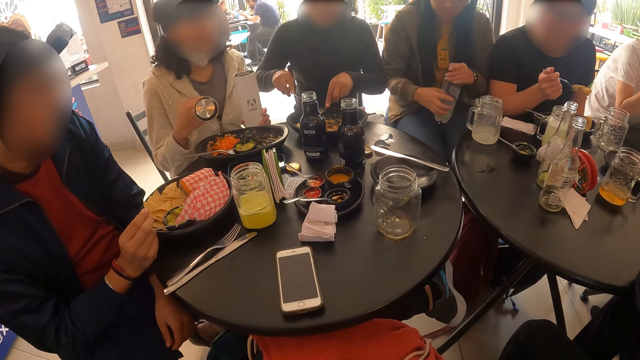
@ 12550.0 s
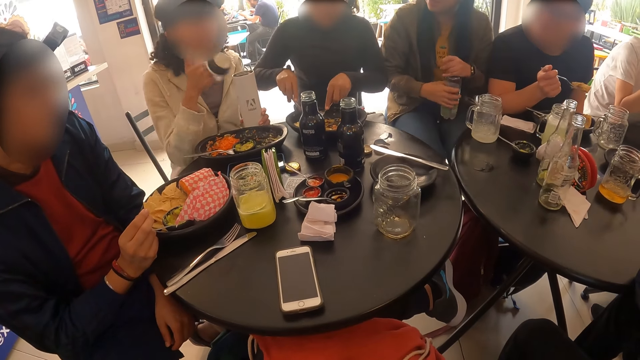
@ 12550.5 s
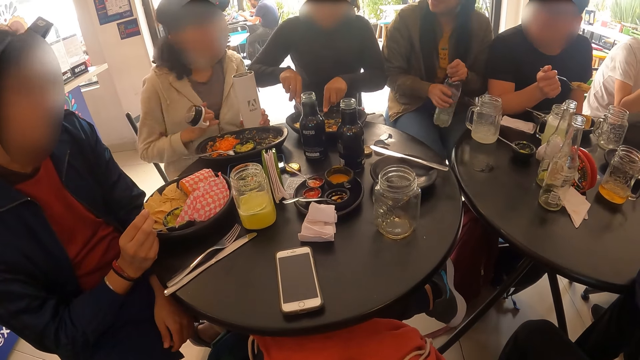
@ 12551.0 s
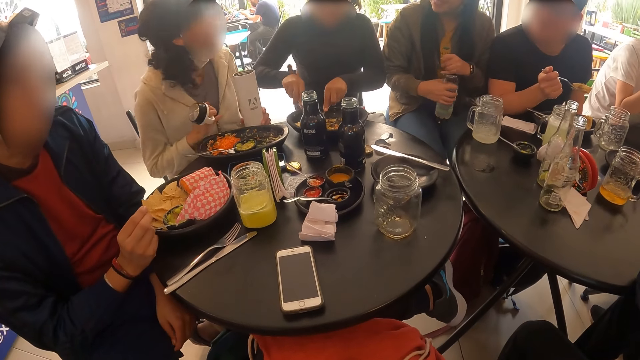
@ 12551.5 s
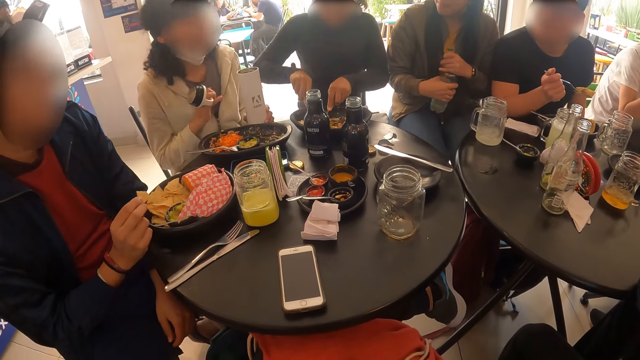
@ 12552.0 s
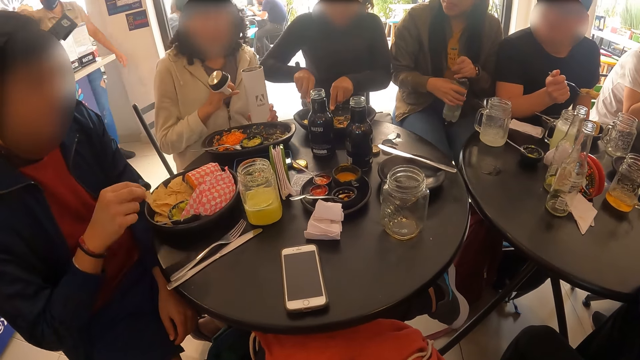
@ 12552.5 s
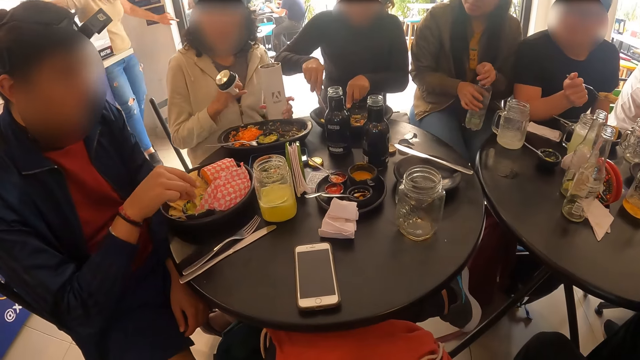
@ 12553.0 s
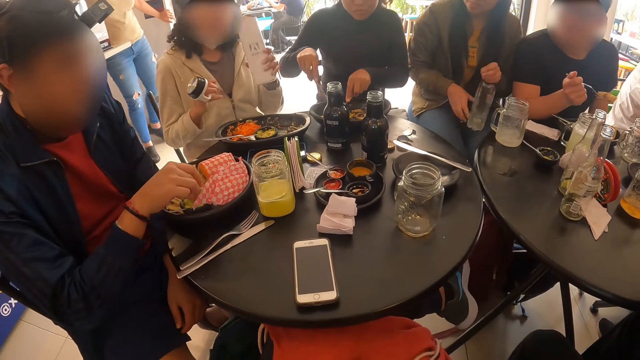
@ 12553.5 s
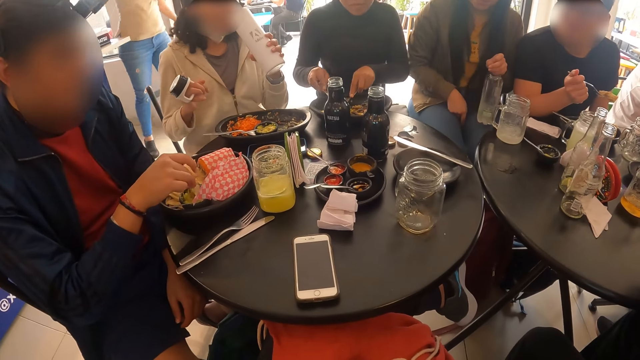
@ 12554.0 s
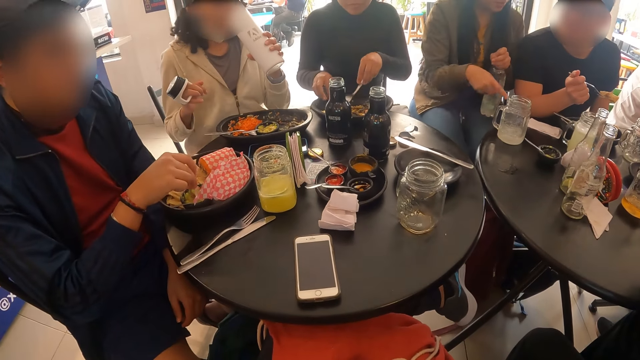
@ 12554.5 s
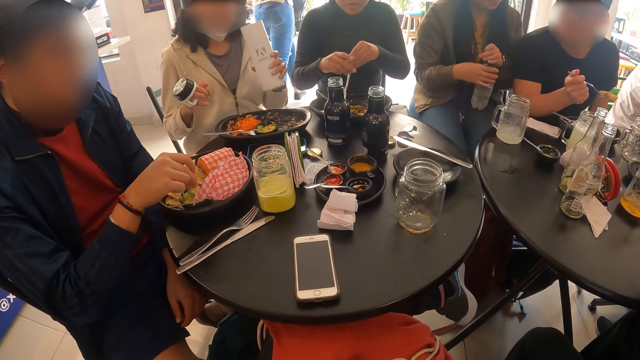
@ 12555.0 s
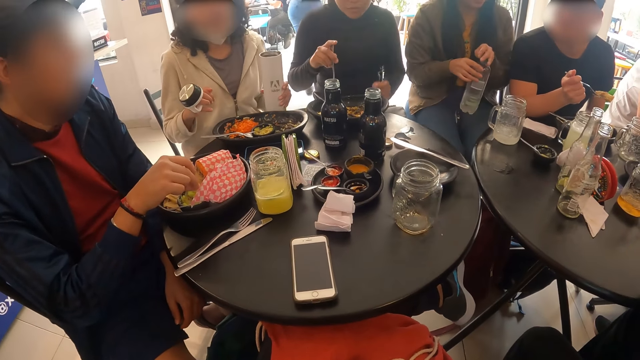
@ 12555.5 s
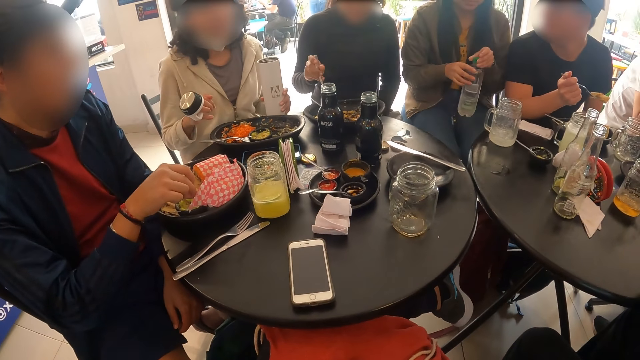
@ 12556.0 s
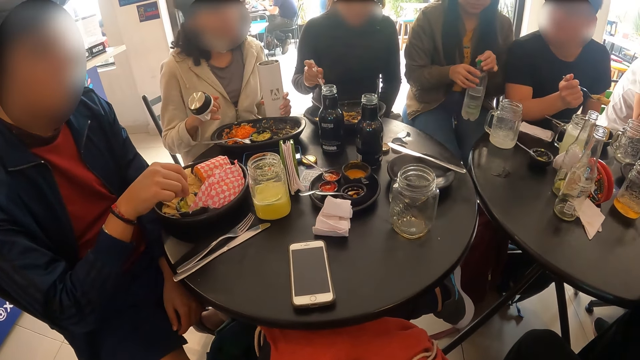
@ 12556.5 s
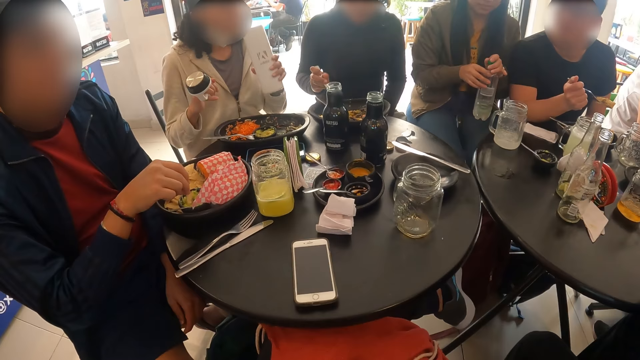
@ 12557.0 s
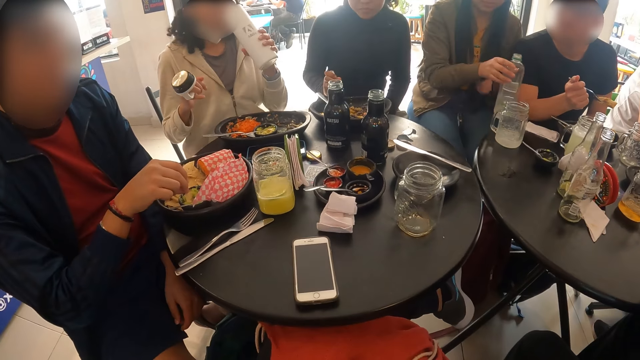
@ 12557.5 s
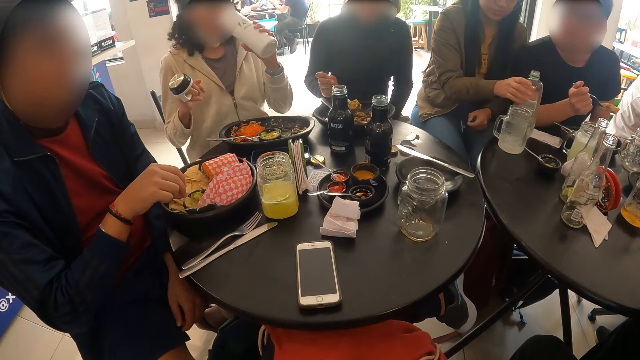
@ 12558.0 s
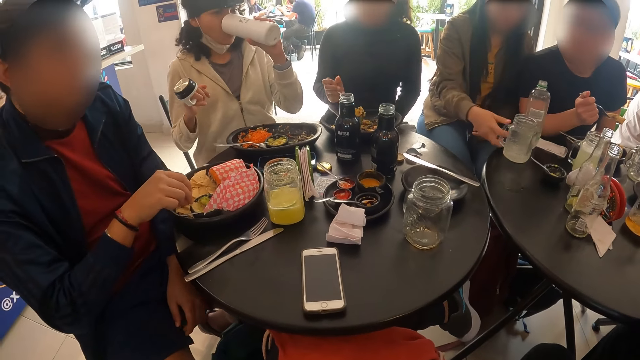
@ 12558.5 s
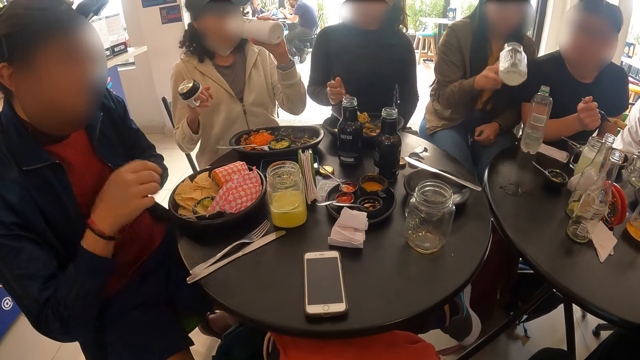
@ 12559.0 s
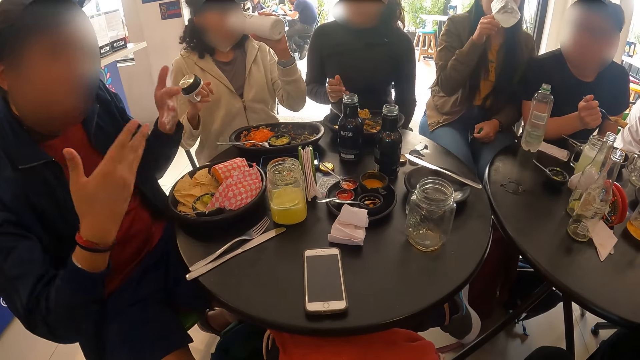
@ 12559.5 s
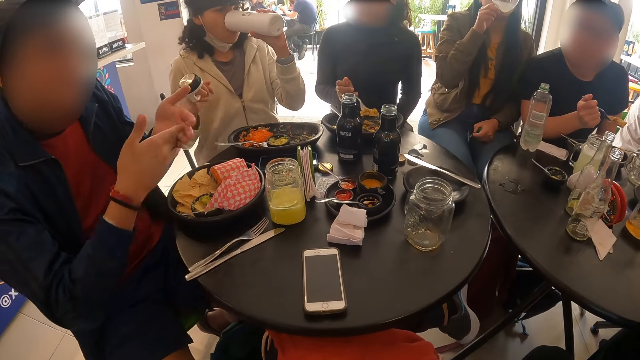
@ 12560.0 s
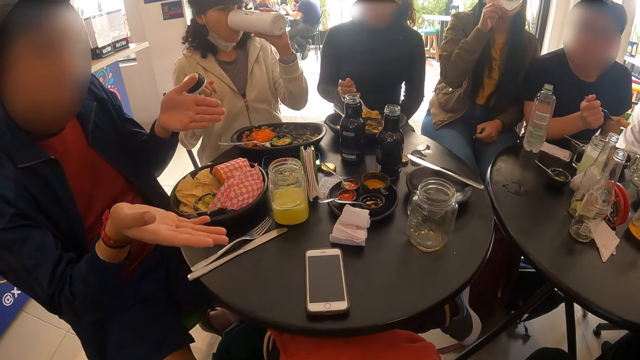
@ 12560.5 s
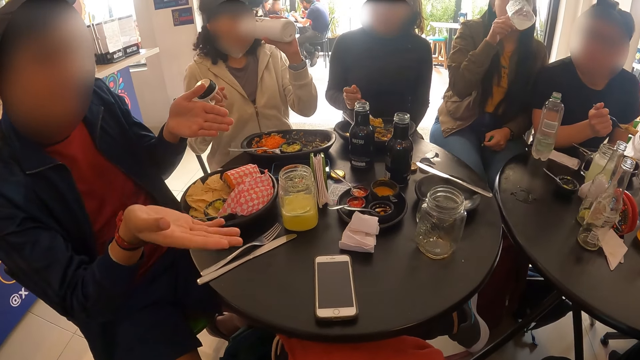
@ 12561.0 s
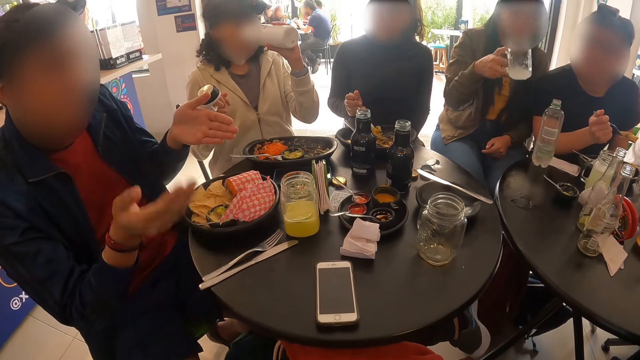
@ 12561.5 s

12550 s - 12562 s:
A woman opens the bottle with her left hand. Another woman uses the fork and knife with both hands. The first woman holds the bottle with her left hand. A third woman drinks from the bottle in her left hand. The second woman drops the knife on the plate with her right hand and passes the fork from her left hand to her right hand. The first woman opens the bottle with her left hand. The third woman holds the bottle with her left hand. The first woman drops the bottle on the table with her right hand and picks up the jar of beer on the table with her right hand. The third woman drinks from the bottle in her left hand. A man interacts with the group of people. The first woman drinks from the jar of beer in her right hand.

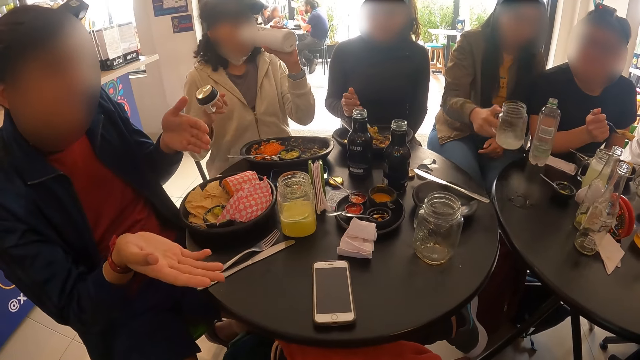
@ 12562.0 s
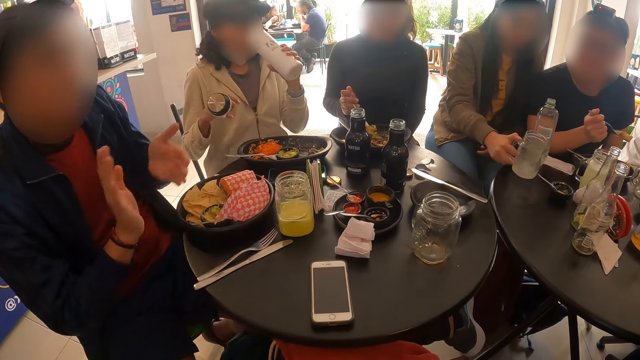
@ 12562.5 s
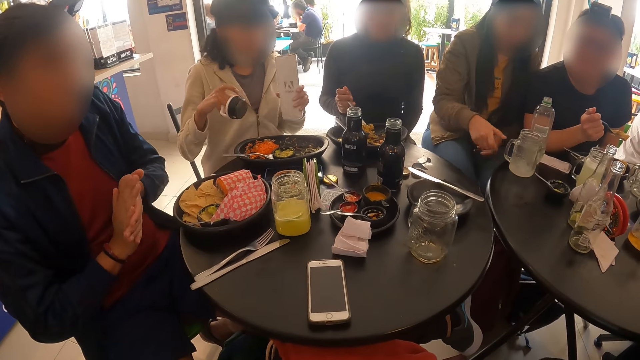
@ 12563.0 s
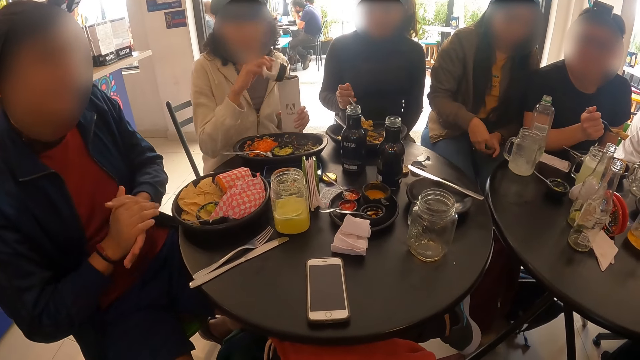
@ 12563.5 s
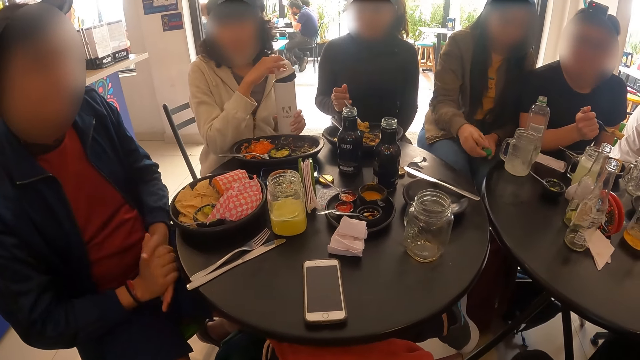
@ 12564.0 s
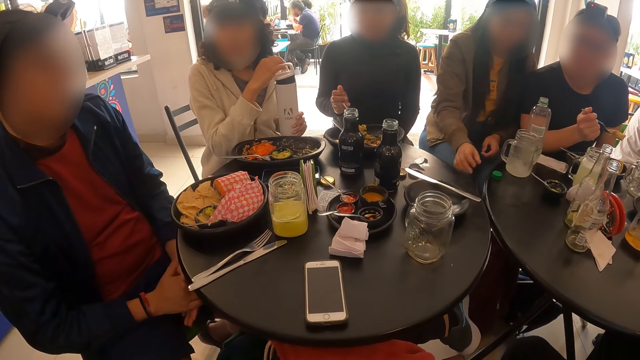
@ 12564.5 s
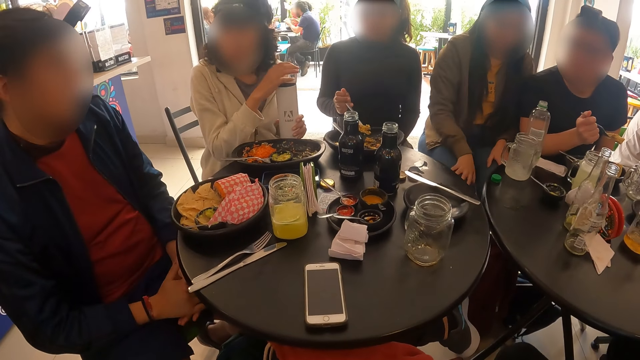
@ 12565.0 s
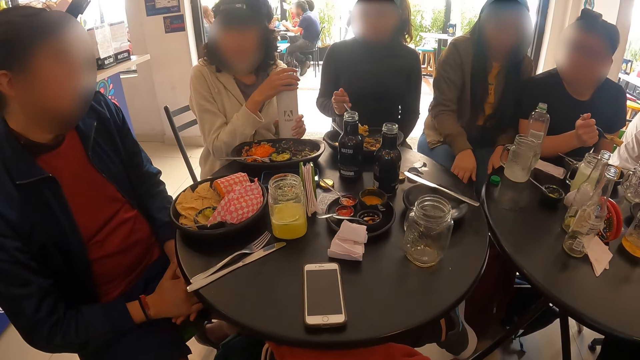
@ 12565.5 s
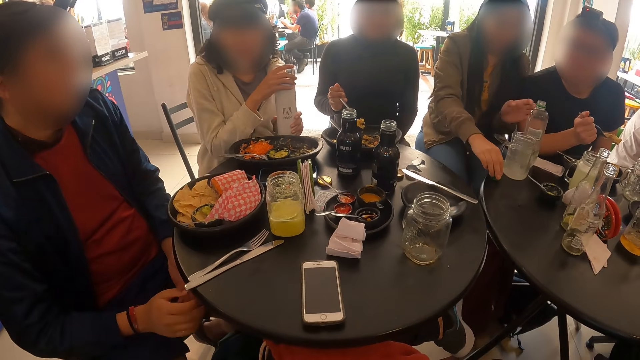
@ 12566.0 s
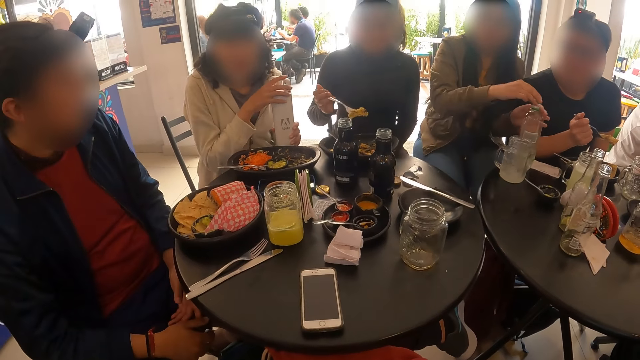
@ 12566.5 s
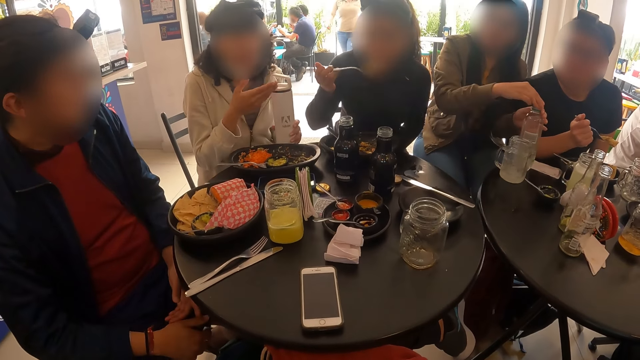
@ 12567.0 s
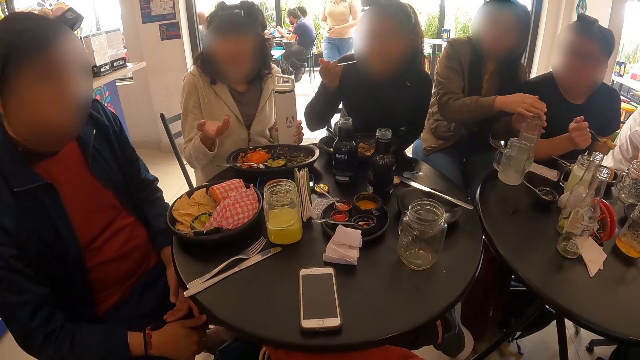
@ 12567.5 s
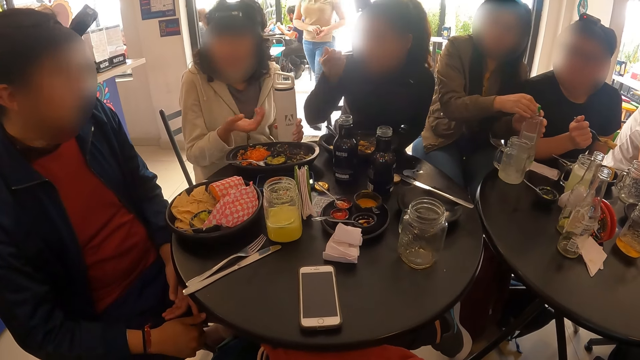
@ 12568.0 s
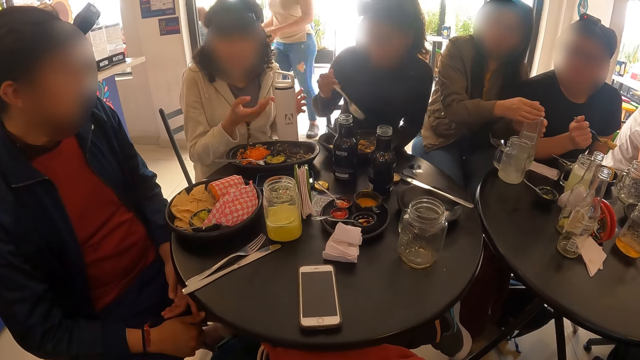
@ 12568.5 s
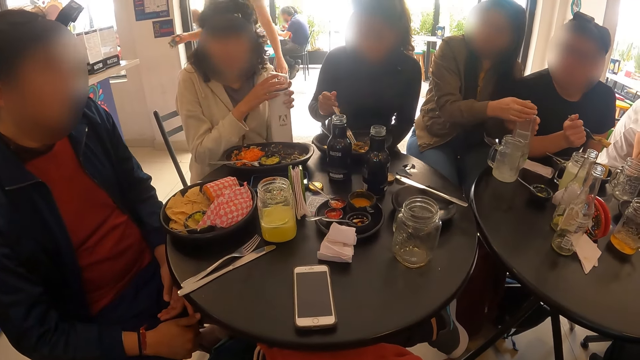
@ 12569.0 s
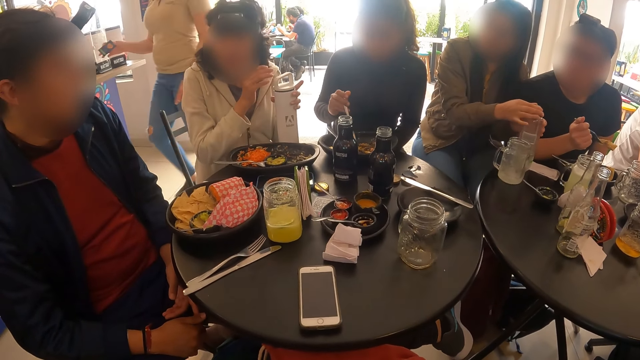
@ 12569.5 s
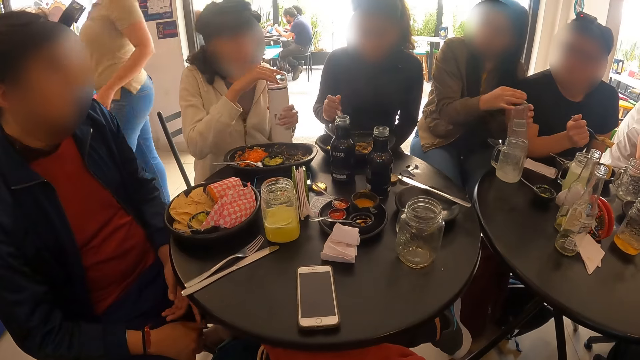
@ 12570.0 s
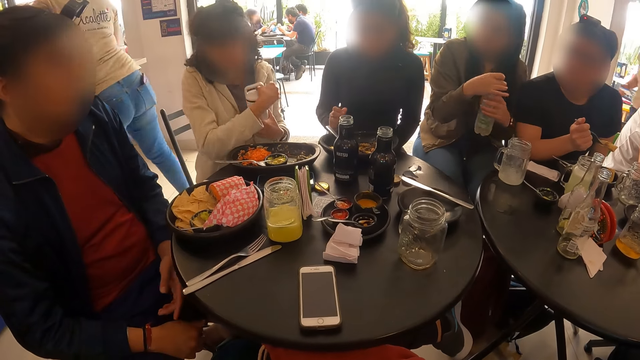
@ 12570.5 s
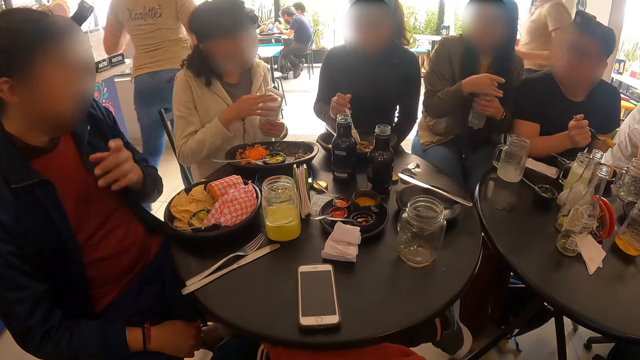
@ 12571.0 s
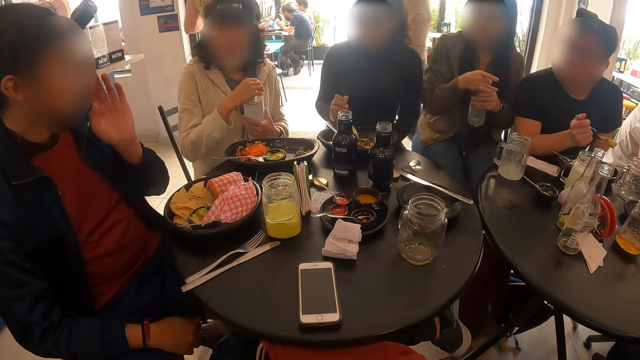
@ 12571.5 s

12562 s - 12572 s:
A woman drops the jar of beer on the table with her right hand. Another woman drops the bottle on the table with her left hand and covers the bottle with her right hand. The first woman drops the cover of the bottle on the table with her right hand, picks up the cover of the bottle on the table with her right hand, and covers the bottle with her right hand. A third woman eats cheese with the fork in her right hand. The first woman picks up the bottle from the table with her left hand. The second woman picks up the bottle from the table with her left hand and holds the bottle with both hands.
